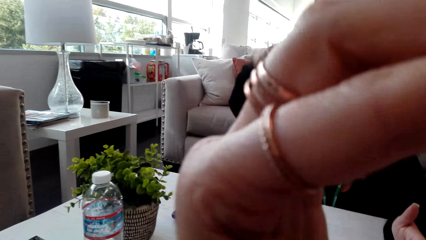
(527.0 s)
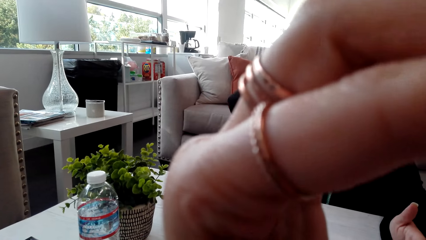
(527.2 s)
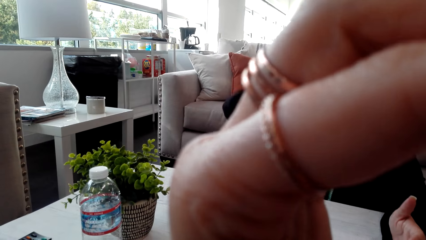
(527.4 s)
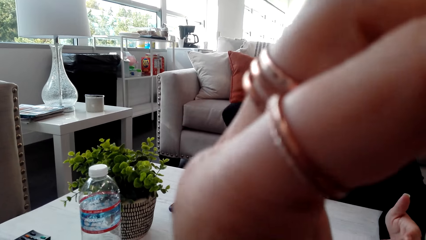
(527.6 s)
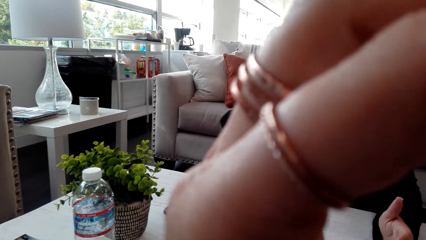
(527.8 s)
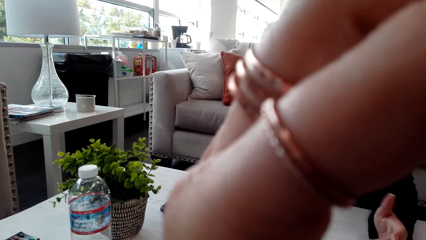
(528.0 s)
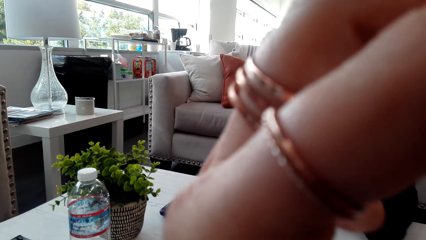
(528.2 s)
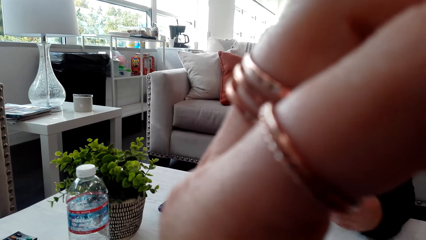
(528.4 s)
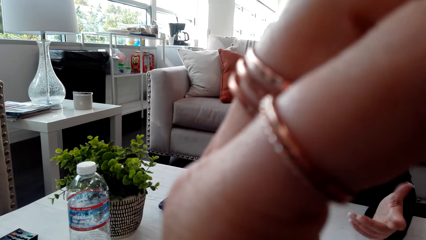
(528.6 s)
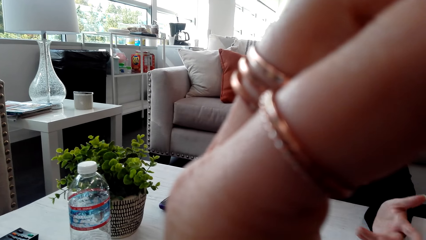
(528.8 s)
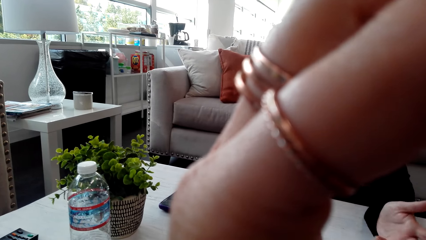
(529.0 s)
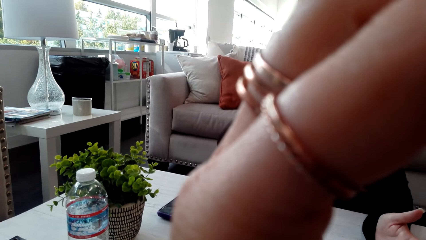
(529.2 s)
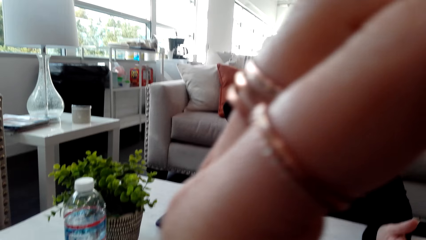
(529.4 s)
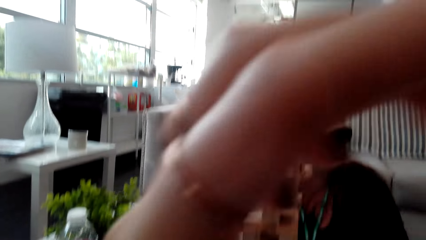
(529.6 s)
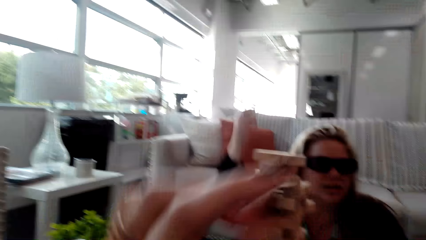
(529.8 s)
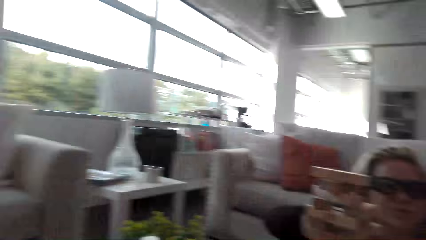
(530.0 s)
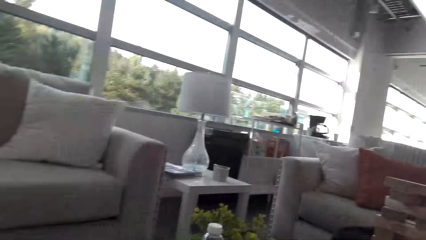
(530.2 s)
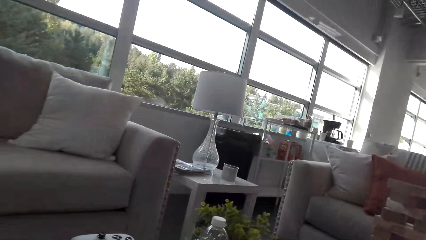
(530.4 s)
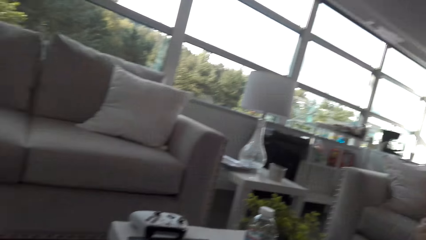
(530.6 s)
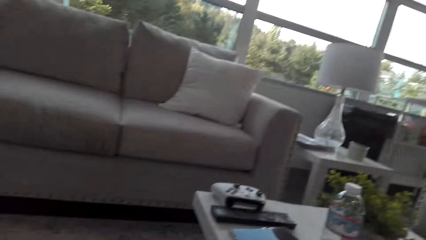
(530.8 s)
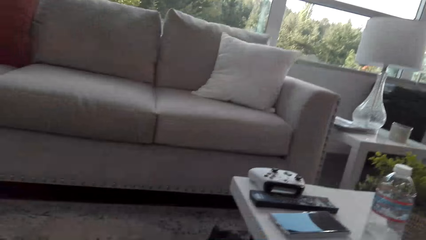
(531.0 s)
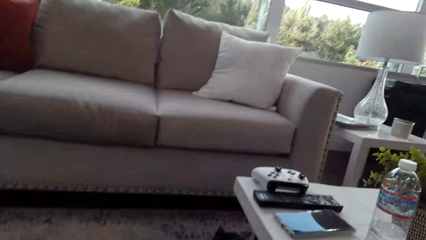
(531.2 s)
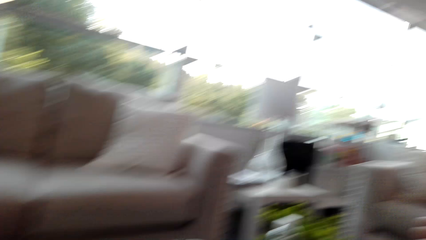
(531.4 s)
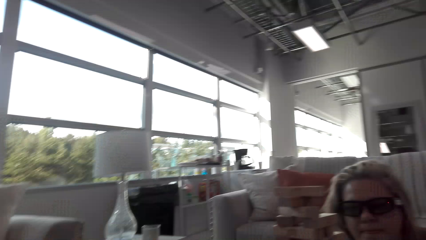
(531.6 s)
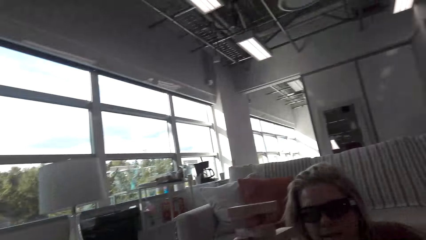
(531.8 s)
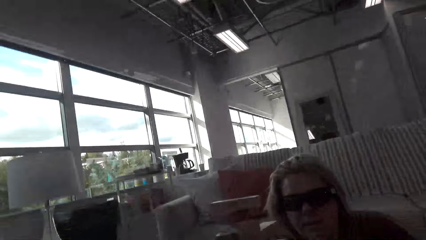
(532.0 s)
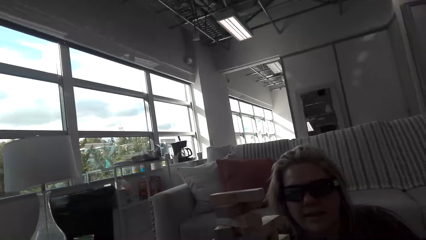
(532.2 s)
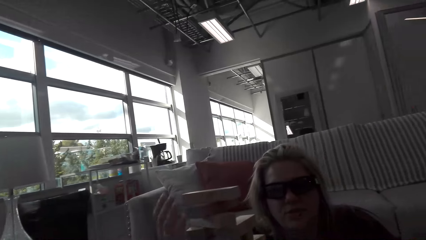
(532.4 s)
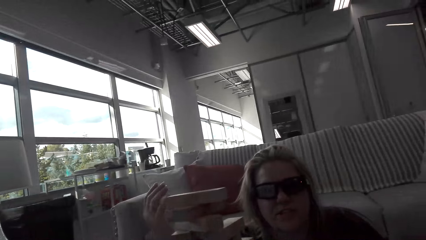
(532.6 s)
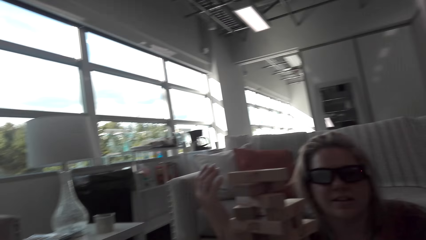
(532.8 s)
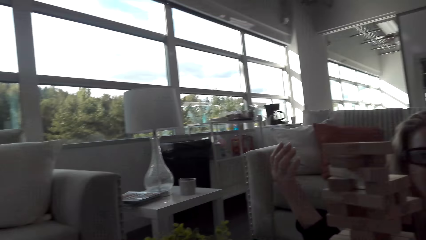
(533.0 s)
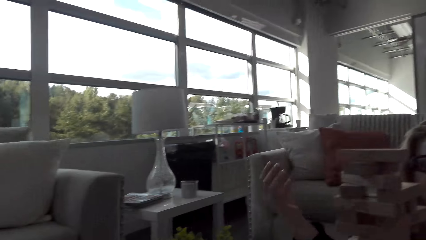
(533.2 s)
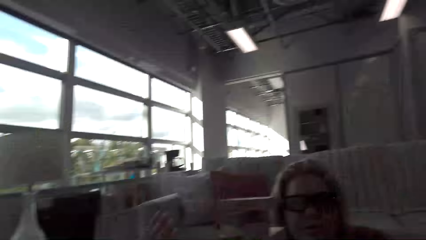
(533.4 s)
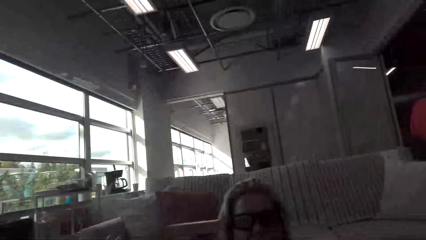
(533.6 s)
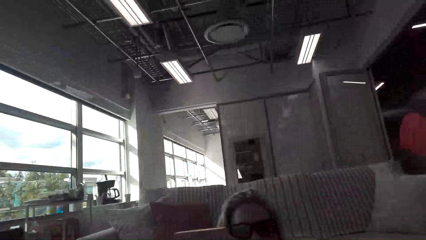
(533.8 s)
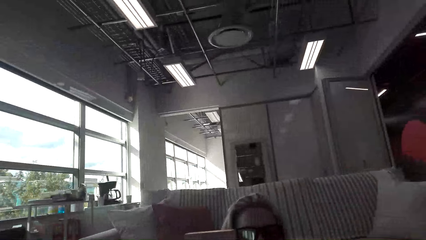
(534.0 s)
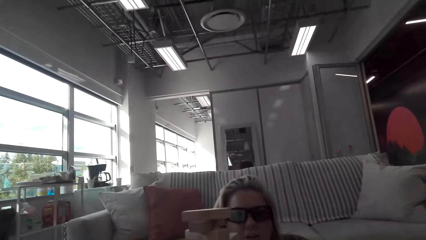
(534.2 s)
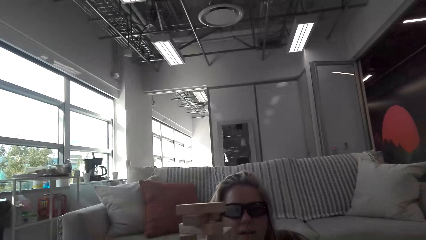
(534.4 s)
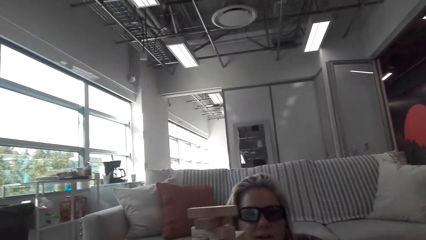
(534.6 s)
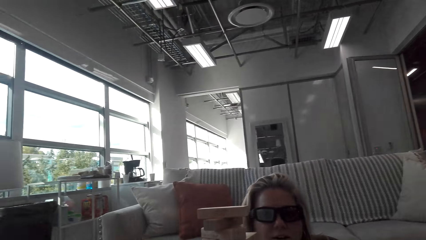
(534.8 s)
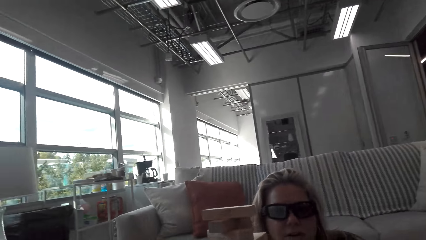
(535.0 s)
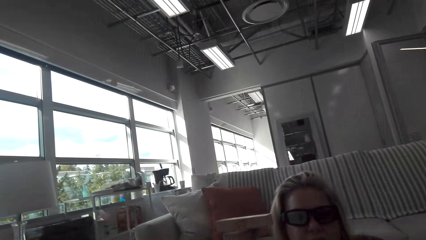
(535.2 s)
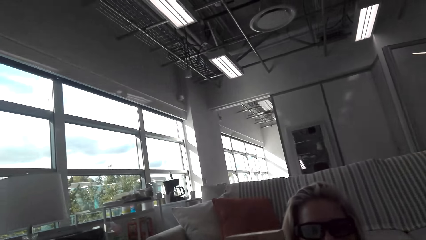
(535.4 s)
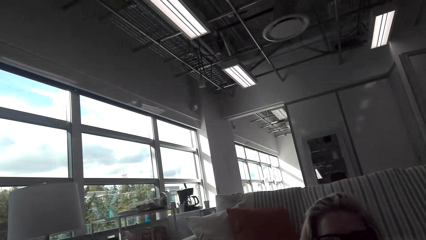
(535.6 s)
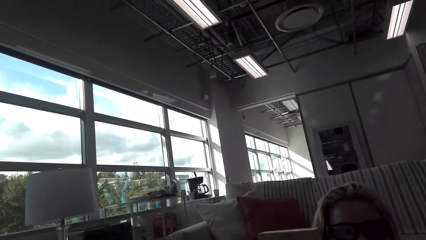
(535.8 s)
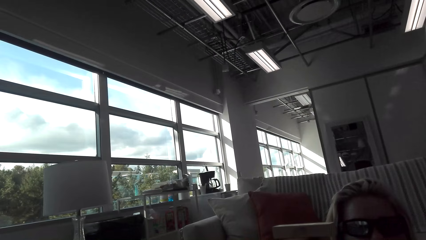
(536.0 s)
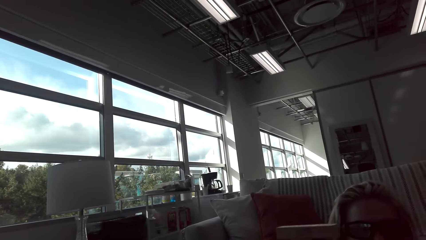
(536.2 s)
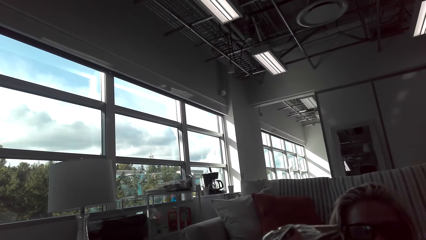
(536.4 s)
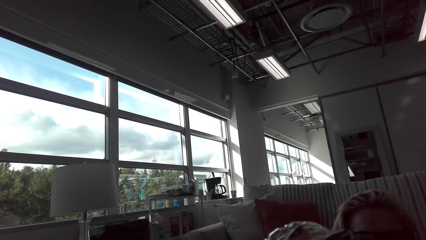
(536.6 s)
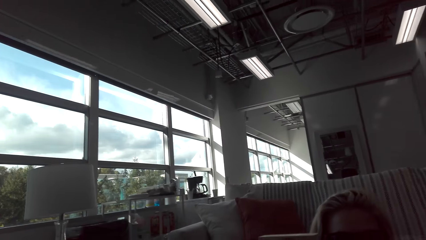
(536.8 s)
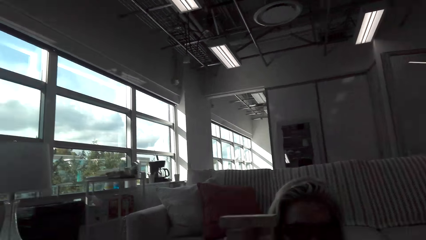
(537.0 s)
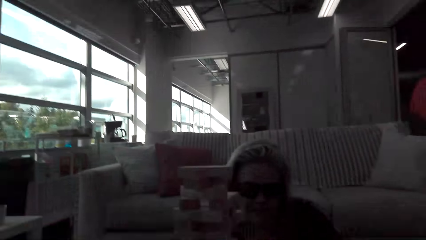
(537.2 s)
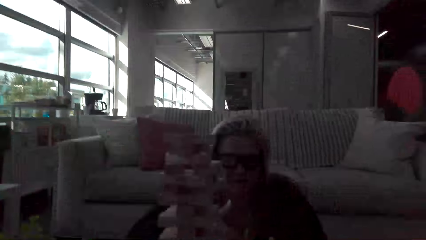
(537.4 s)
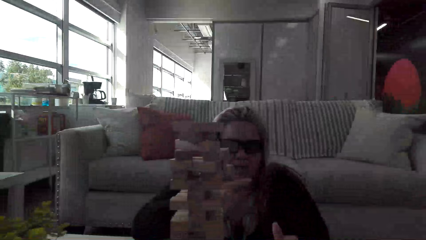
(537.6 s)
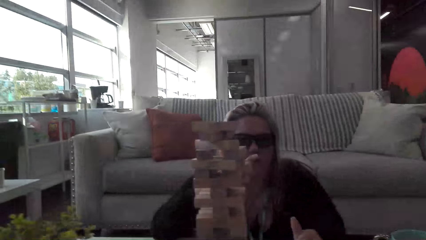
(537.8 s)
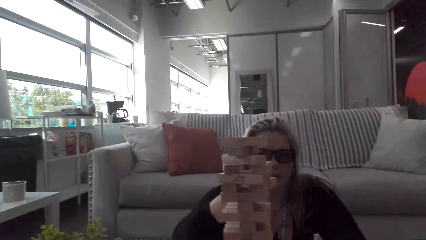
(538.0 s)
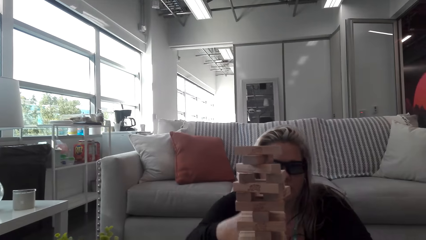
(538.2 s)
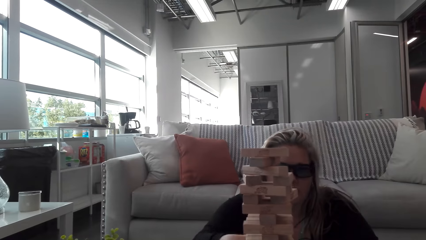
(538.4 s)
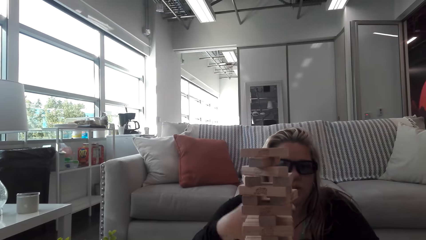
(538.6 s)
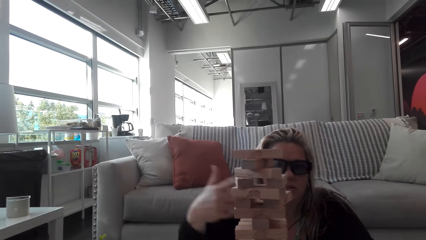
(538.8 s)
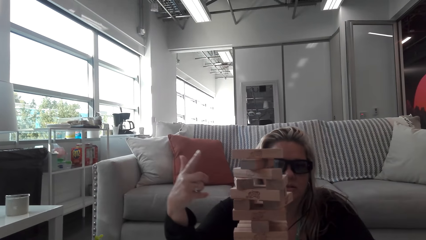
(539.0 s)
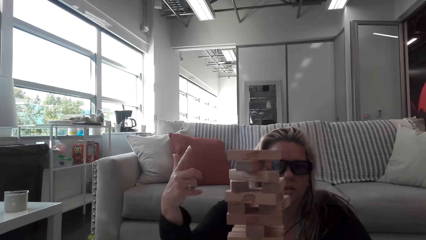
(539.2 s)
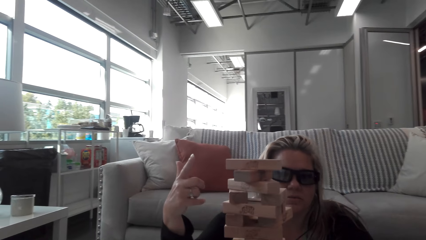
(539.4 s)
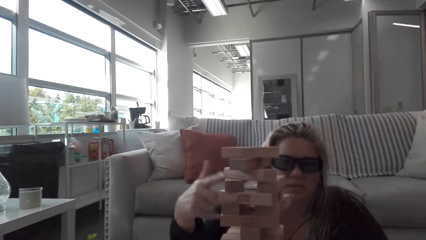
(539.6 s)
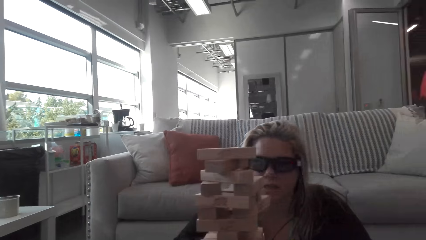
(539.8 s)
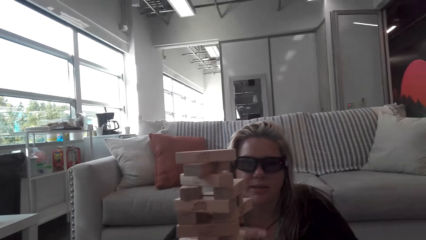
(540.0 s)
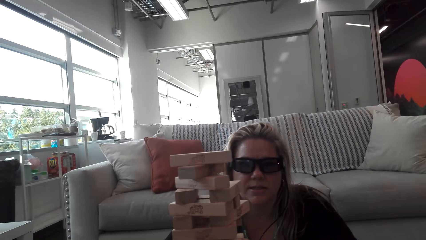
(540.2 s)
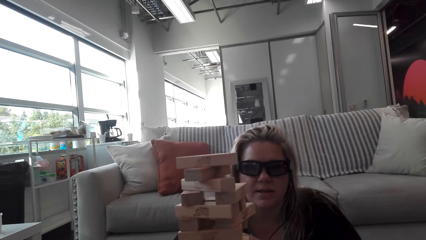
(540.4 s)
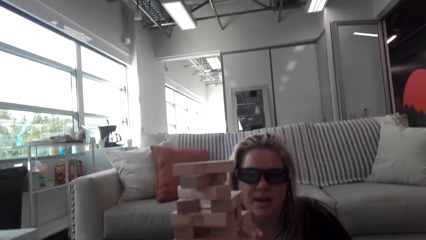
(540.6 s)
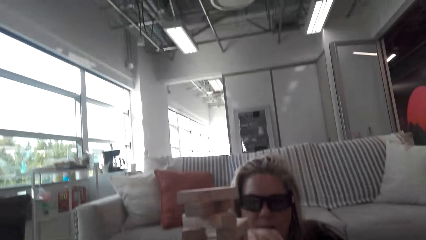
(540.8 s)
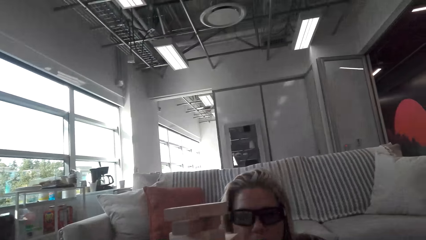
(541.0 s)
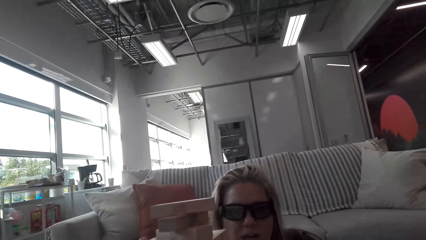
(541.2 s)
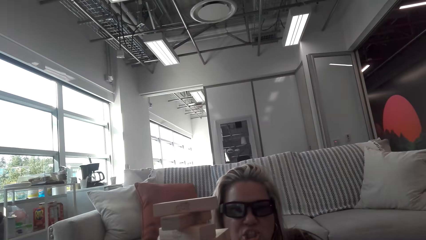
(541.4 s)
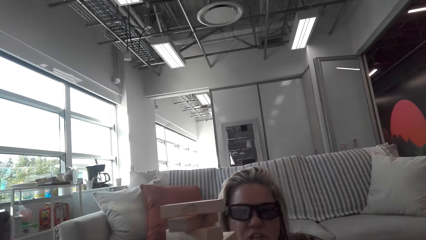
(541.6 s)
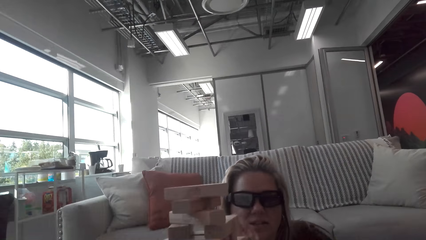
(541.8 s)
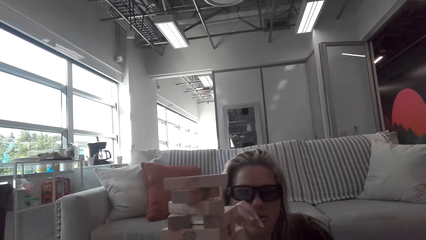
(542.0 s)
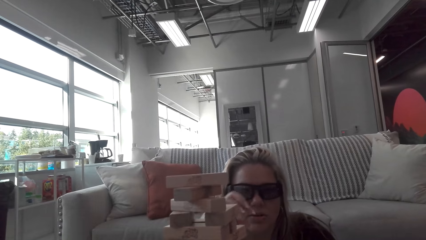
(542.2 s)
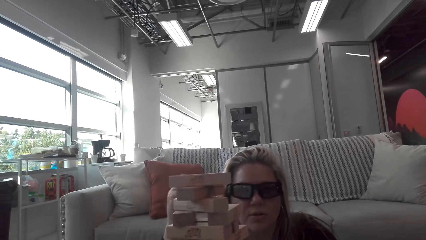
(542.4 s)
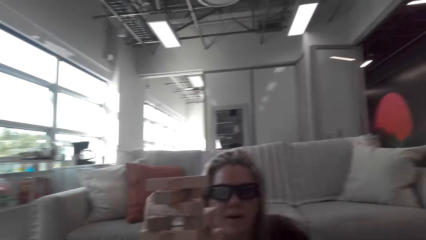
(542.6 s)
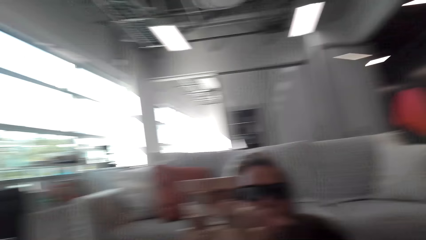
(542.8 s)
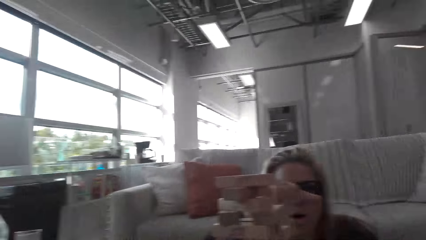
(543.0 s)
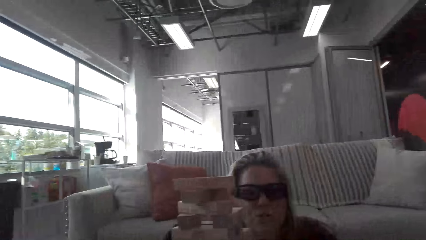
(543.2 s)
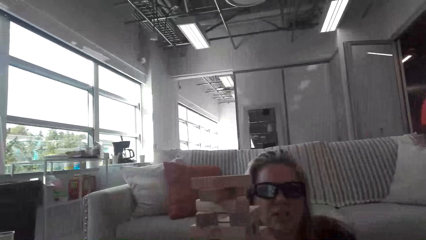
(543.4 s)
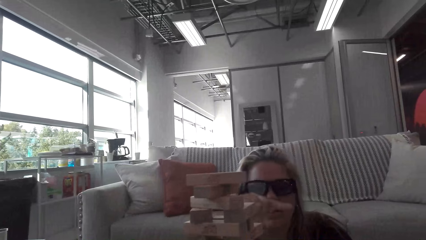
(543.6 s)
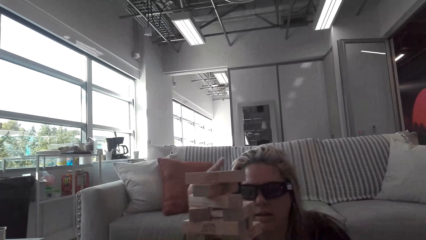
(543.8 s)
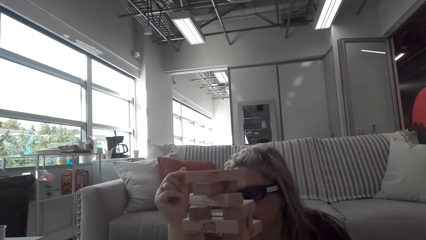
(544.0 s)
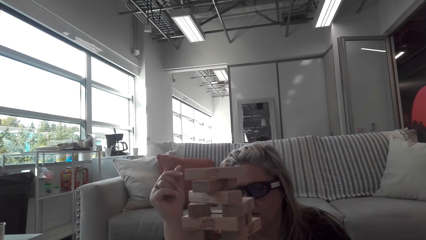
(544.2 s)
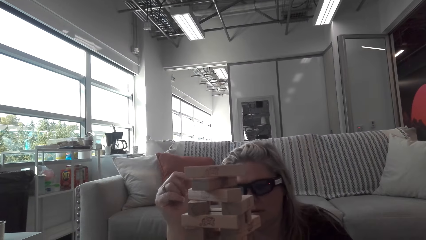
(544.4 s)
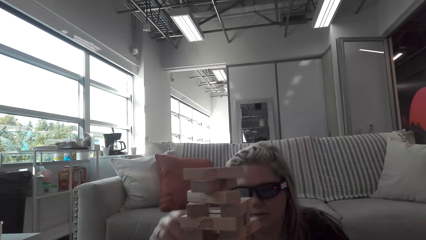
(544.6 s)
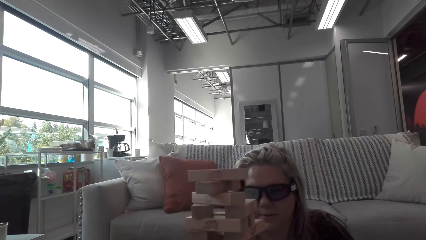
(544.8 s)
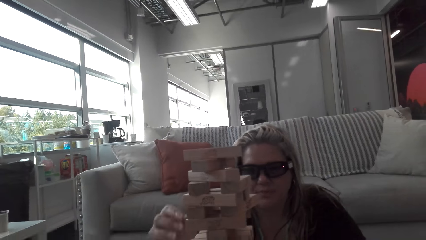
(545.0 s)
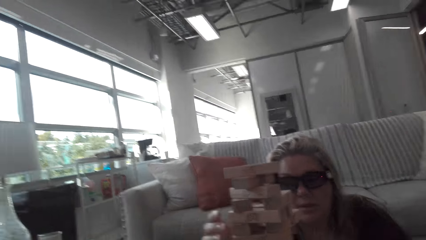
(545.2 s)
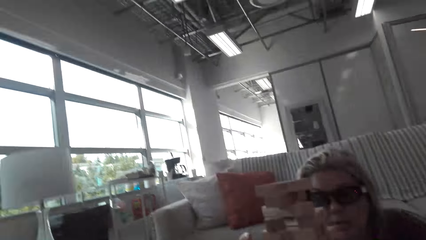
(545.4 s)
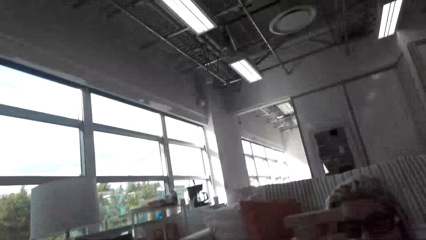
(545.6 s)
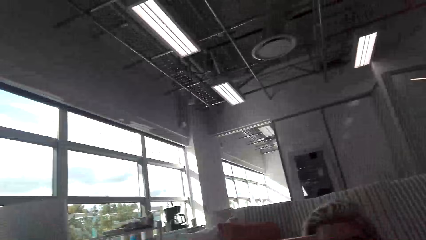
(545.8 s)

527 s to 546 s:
The camera wearer adjusts the camera. They look at the rings. They look around the room. A woman talks to the camera wearer. The woman moves her right hand. She moves her right hand again.
